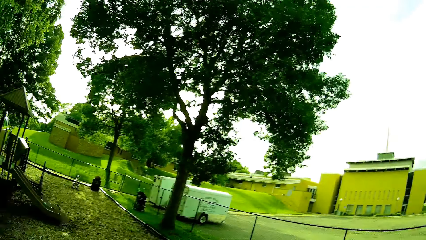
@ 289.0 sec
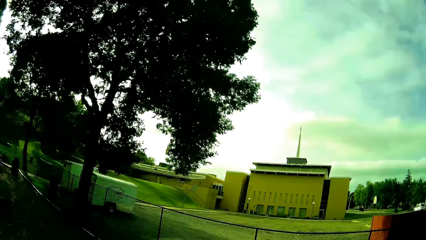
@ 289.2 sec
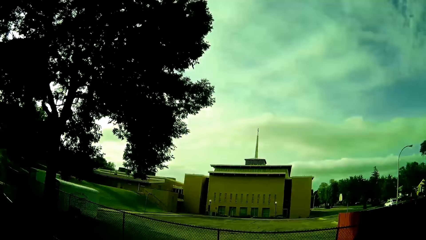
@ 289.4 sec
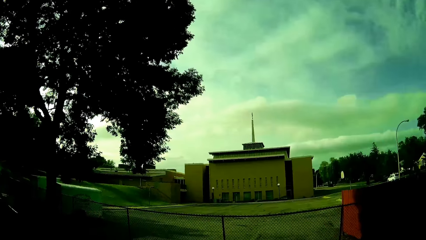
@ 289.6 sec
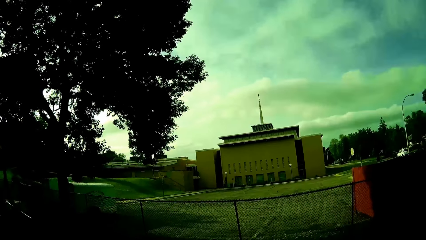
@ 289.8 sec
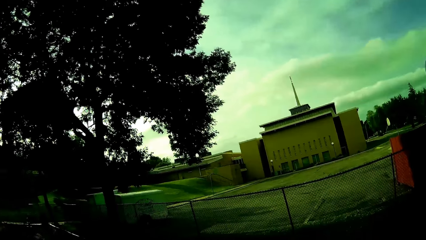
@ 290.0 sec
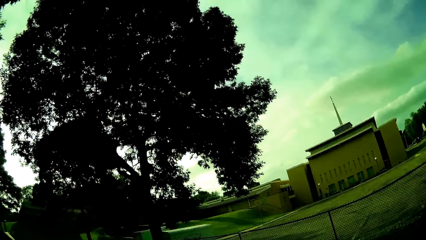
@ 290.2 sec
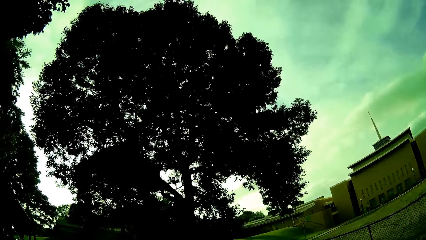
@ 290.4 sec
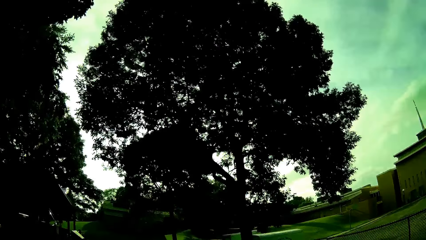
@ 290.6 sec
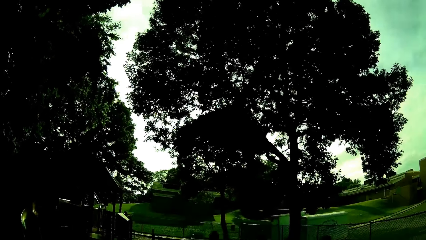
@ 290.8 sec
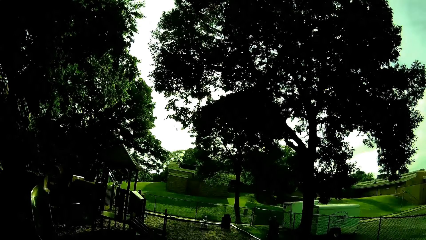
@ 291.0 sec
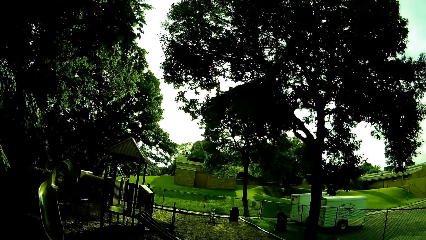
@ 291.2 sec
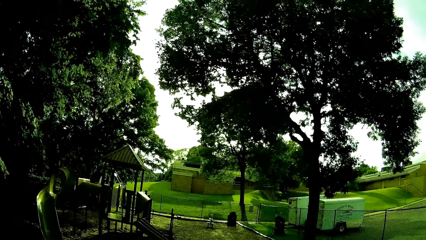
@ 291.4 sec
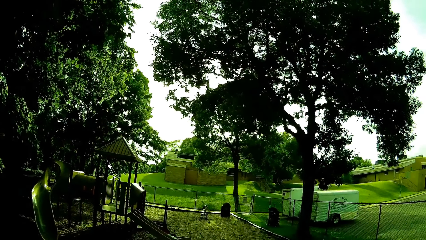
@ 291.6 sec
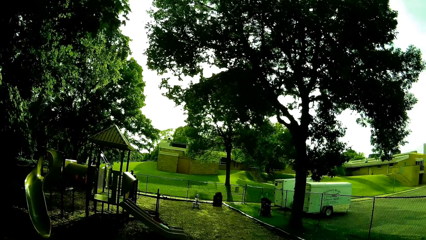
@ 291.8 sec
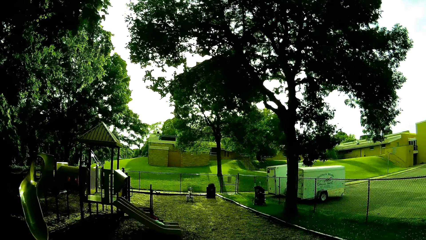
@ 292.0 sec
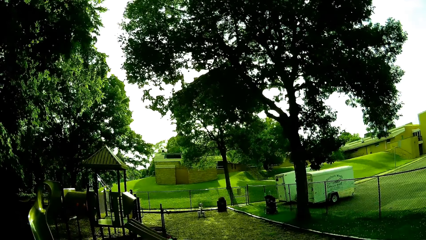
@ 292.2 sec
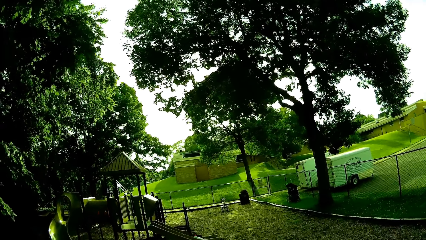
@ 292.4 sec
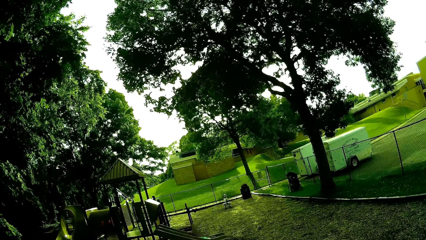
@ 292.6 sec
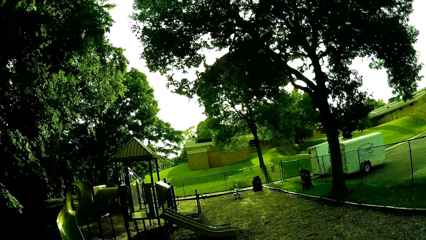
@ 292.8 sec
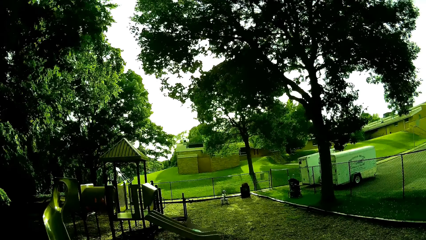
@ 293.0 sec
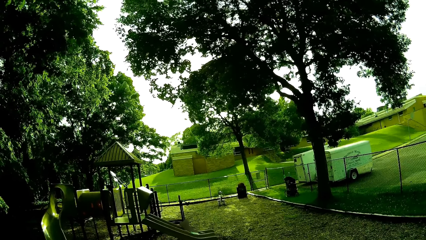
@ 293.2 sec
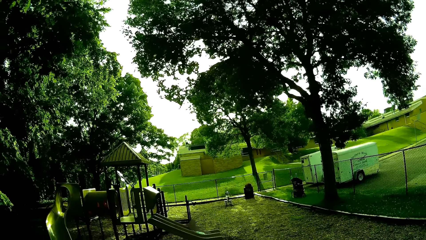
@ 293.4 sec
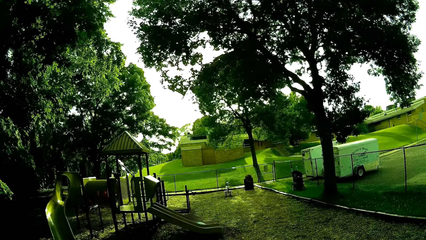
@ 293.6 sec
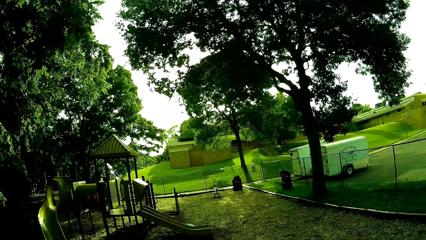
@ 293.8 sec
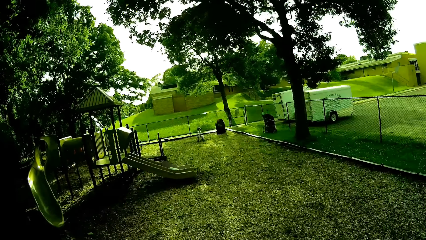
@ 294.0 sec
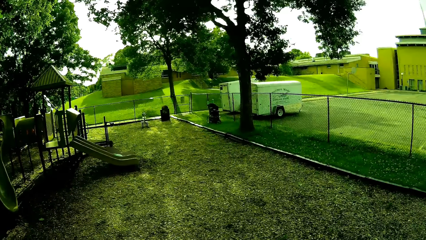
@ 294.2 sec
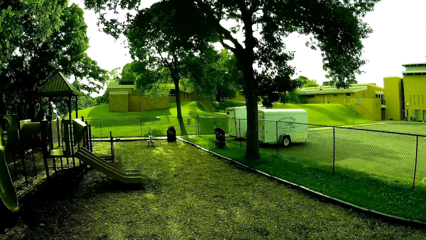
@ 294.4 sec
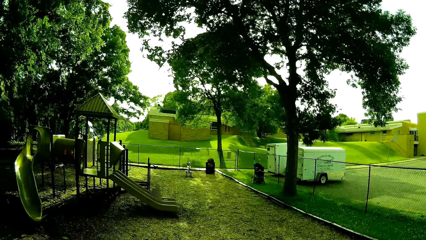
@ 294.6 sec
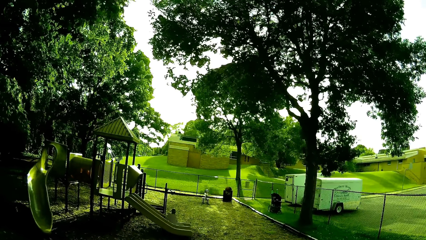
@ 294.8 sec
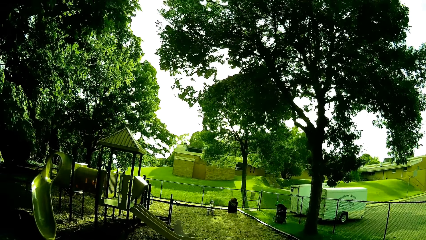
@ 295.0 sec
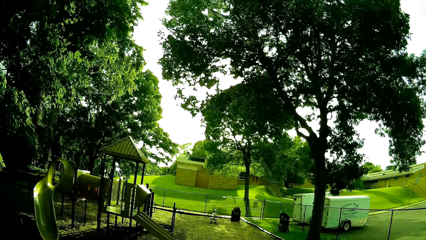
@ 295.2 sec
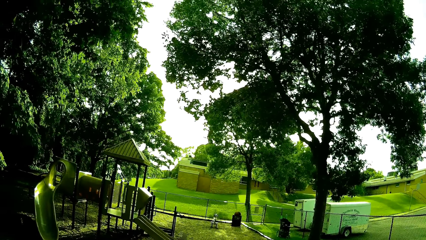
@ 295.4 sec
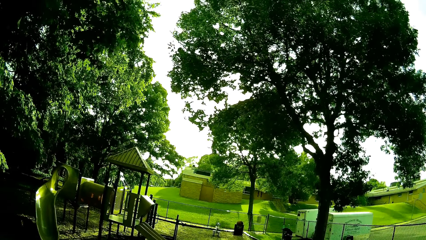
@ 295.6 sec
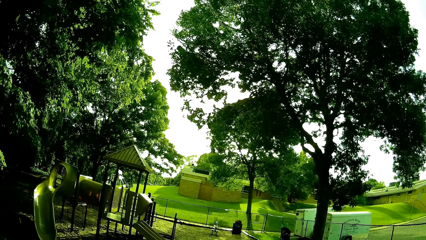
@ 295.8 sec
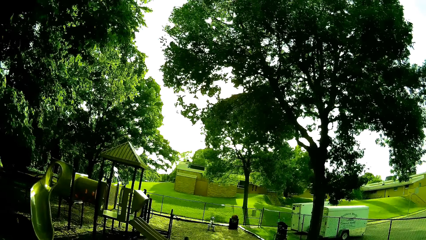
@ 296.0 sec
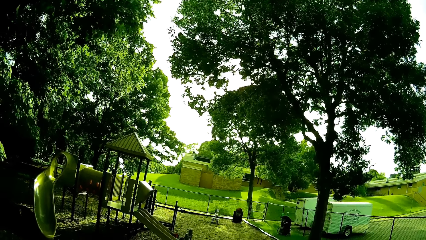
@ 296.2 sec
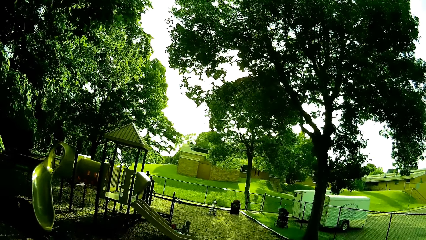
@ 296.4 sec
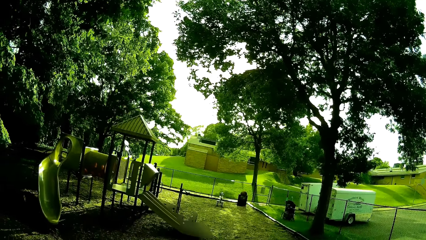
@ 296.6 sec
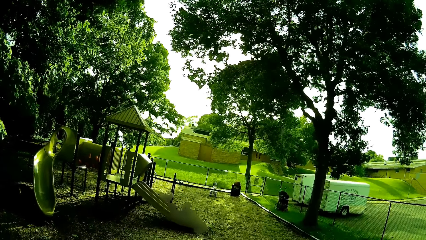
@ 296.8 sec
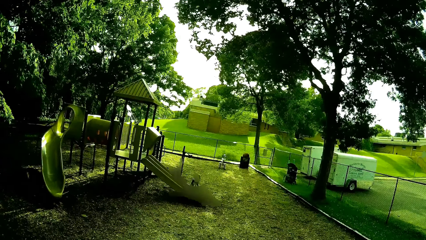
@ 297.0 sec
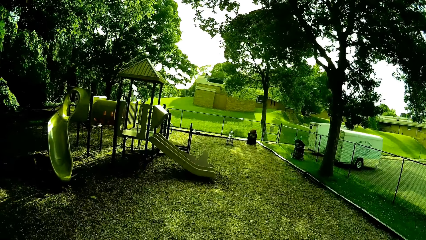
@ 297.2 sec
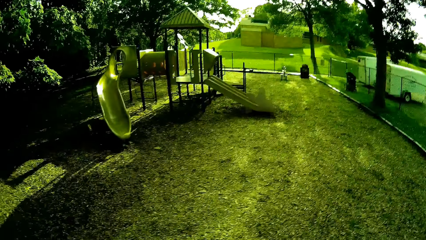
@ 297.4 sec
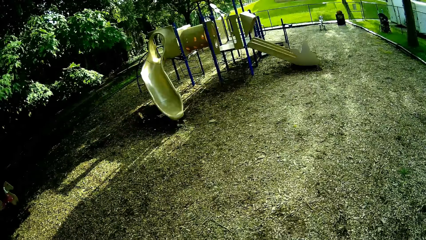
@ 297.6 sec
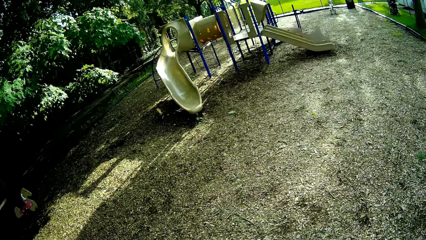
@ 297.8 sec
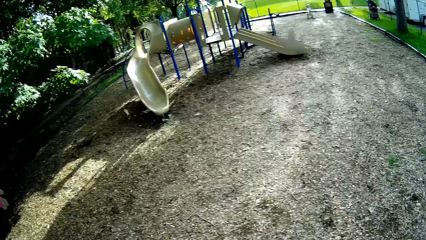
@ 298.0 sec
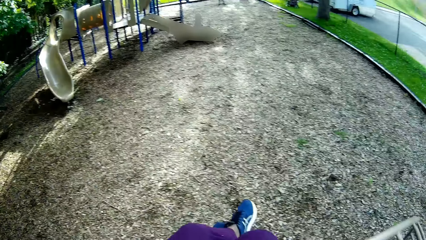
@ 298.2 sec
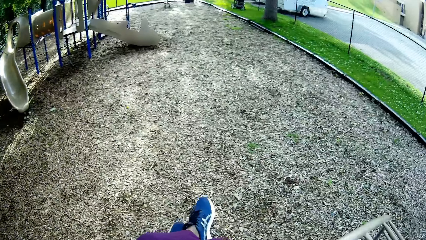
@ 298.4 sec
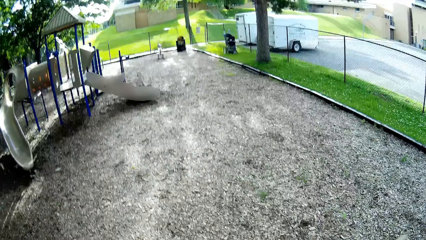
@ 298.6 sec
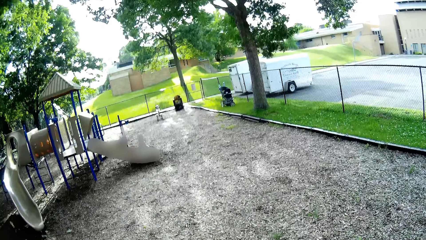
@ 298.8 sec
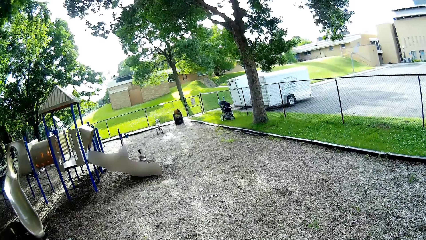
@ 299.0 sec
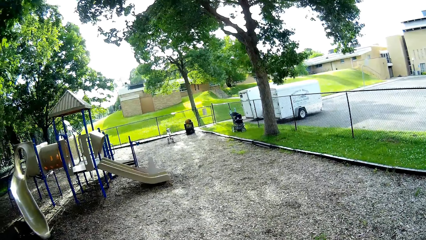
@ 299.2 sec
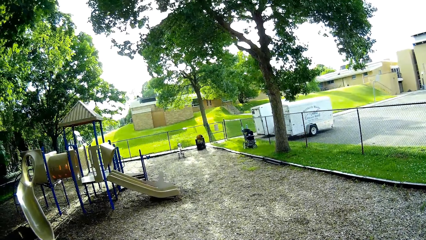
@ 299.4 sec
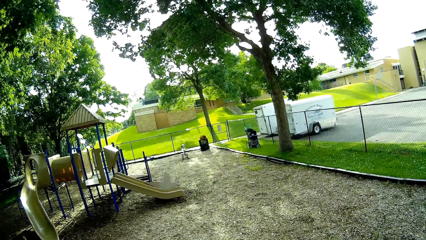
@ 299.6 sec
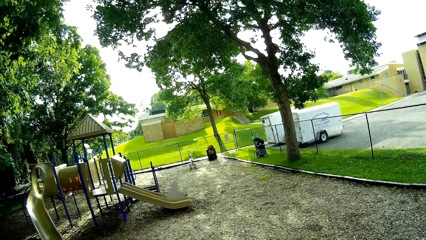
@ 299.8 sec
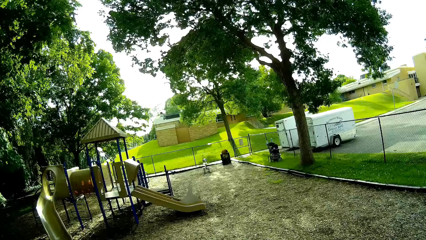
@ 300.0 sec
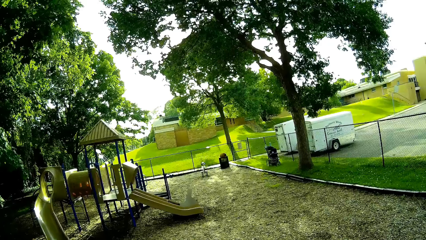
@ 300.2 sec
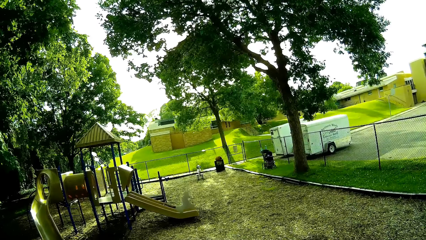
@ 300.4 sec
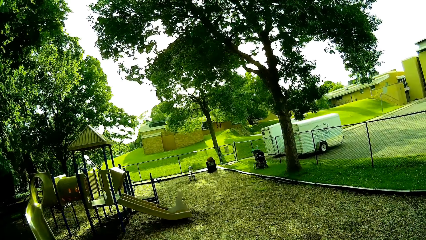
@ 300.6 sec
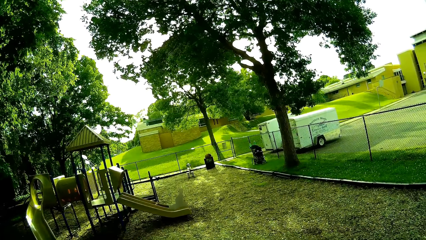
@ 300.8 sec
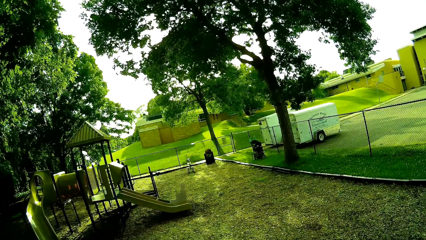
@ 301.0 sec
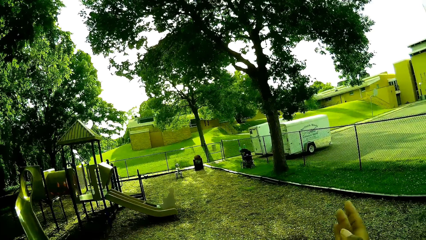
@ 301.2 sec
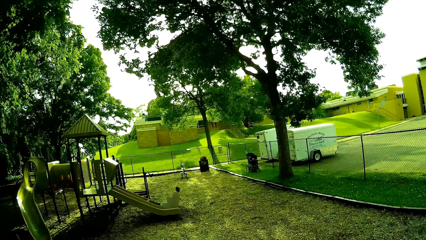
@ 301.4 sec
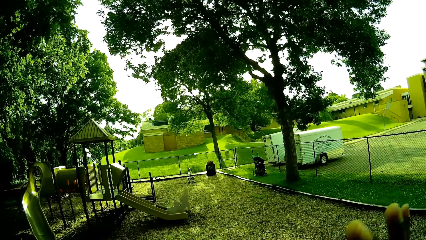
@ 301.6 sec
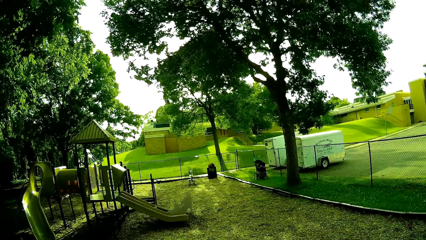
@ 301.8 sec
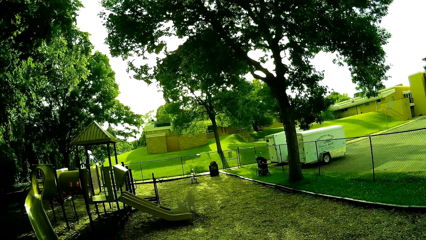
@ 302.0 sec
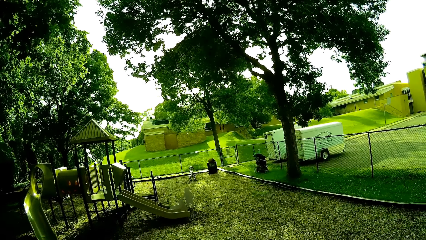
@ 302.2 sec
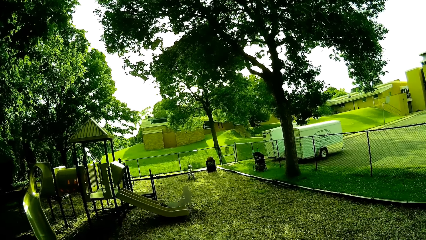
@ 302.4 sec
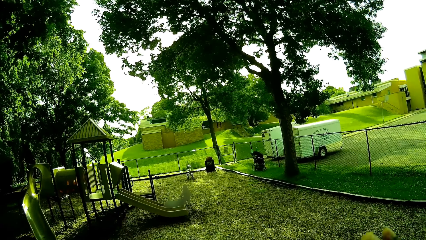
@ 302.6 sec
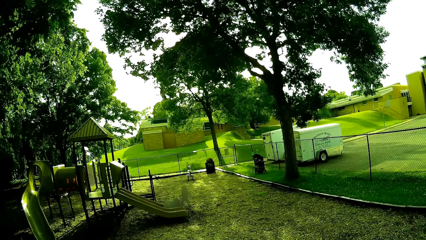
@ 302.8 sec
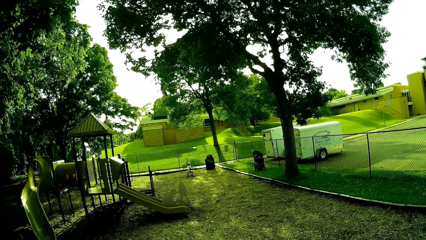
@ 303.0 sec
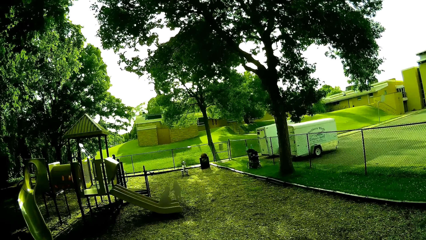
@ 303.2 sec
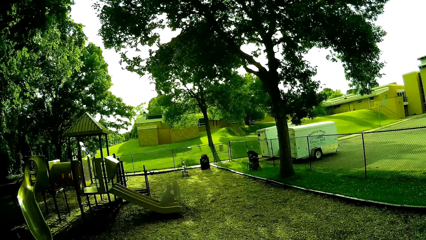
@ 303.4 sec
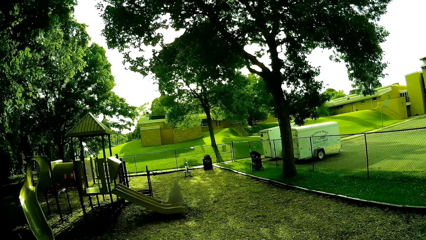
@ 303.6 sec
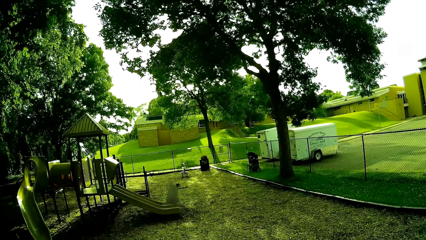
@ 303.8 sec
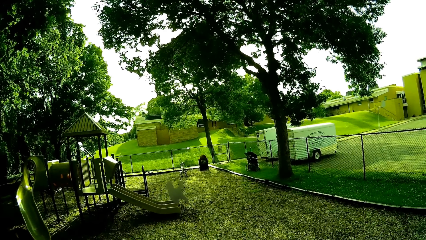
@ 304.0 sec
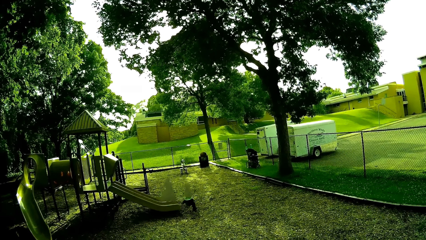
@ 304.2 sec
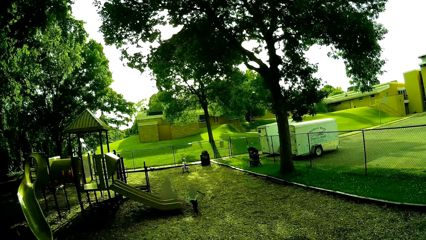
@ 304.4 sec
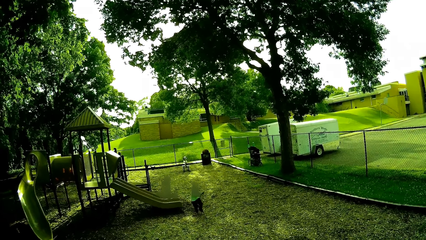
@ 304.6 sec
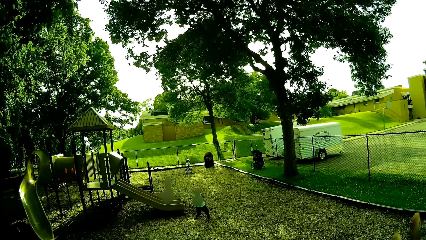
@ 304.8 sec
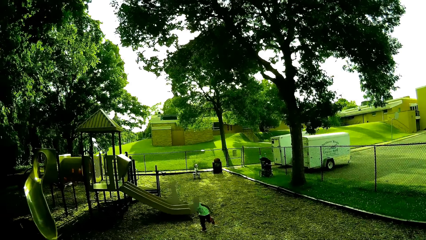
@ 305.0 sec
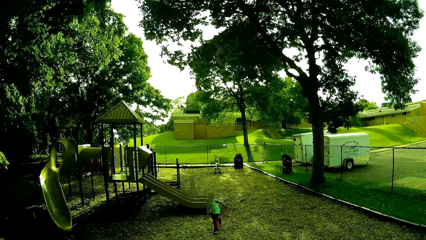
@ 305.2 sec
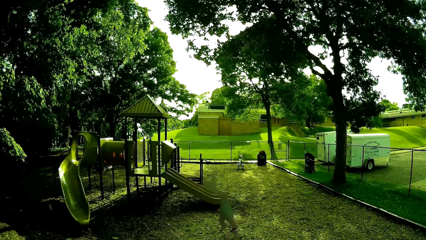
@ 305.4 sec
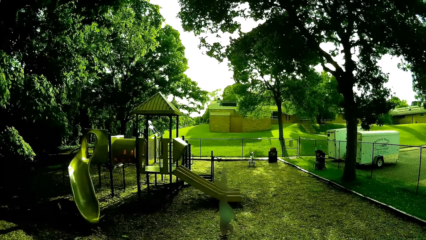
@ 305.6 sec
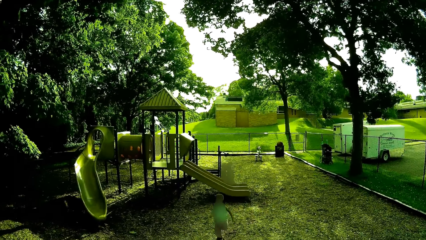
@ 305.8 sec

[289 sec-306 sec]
The camera wearer talks to a child.
